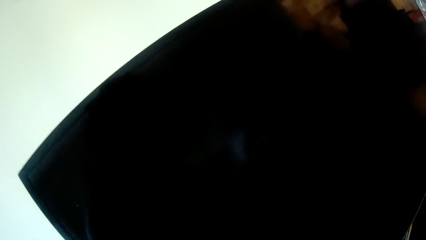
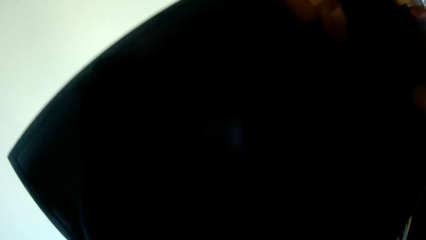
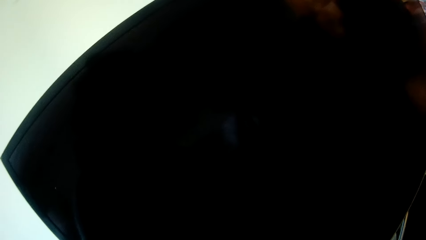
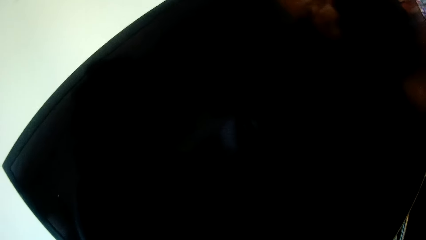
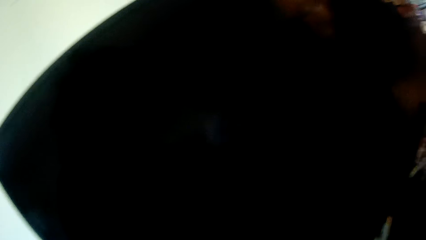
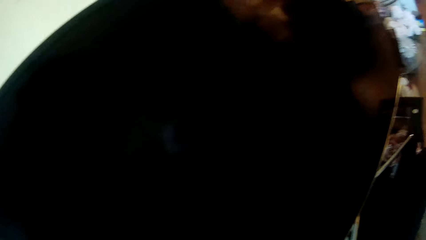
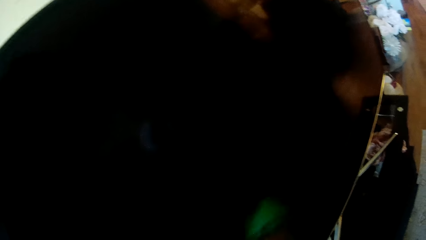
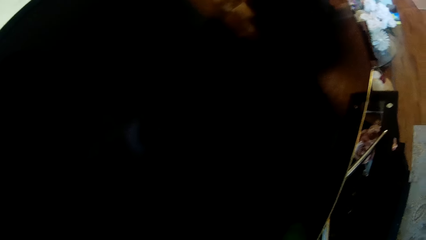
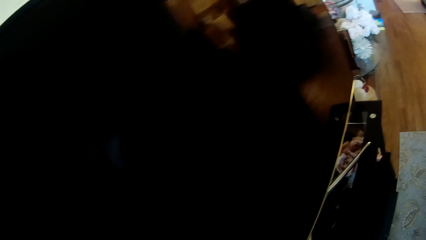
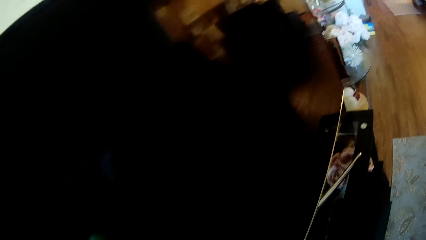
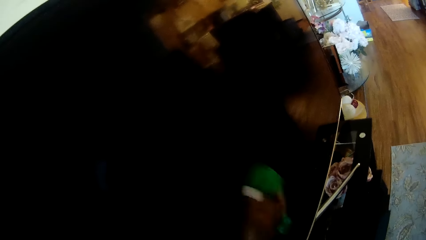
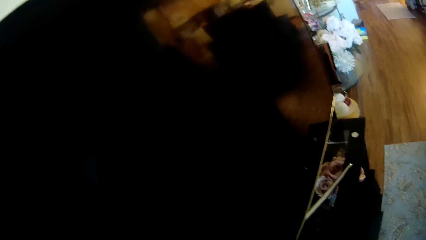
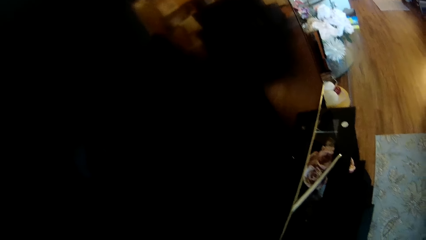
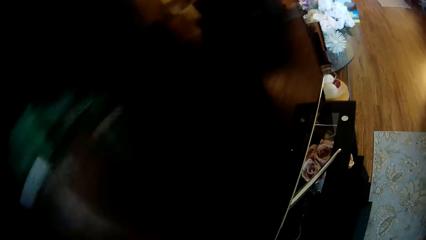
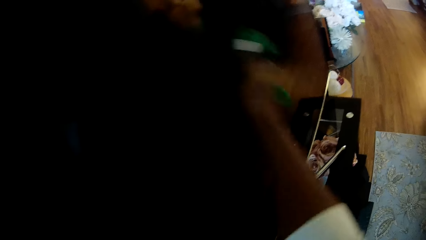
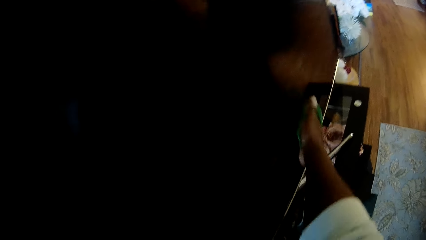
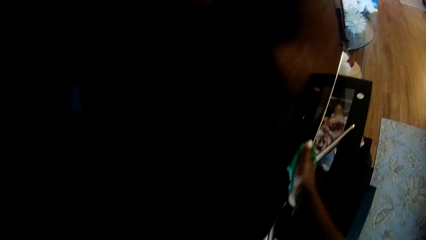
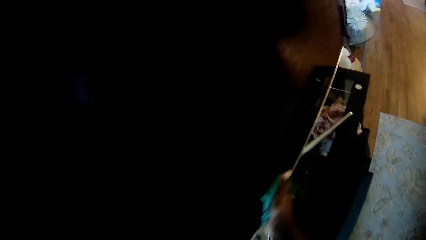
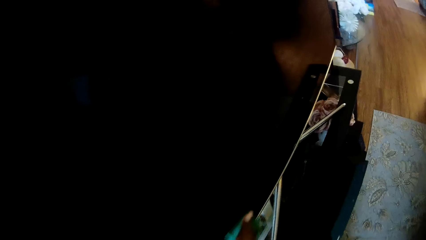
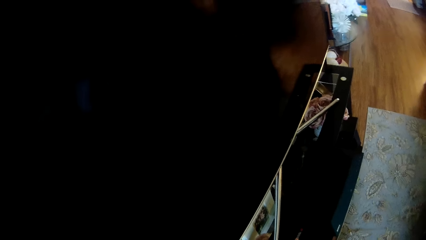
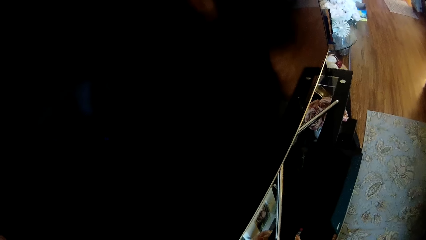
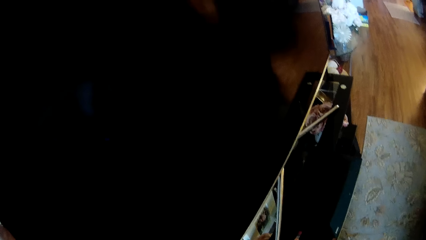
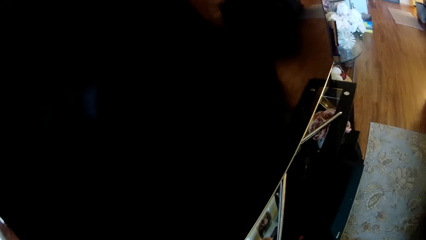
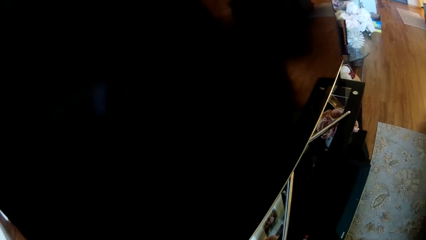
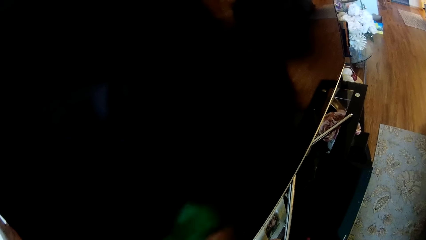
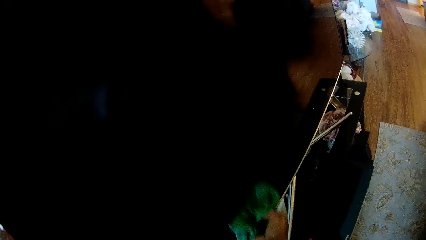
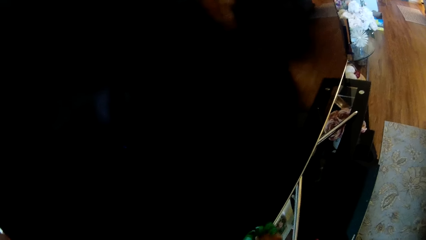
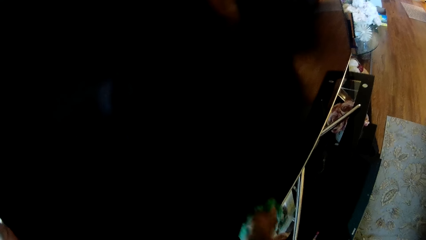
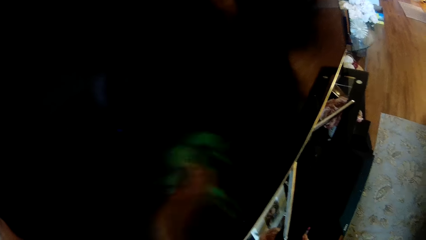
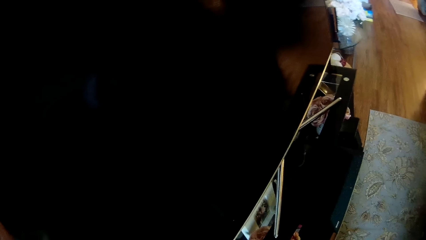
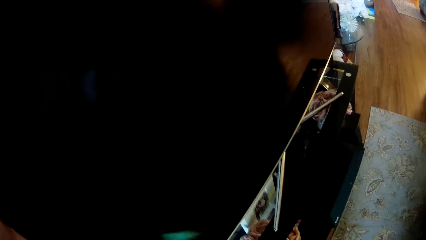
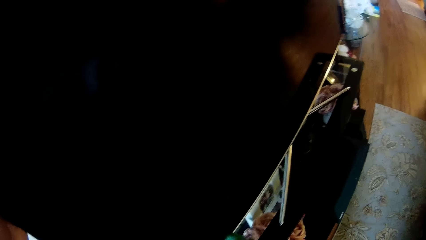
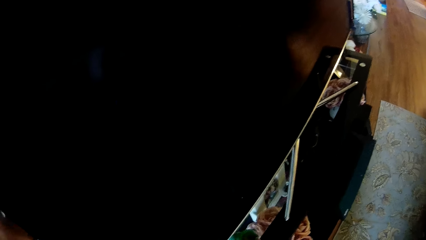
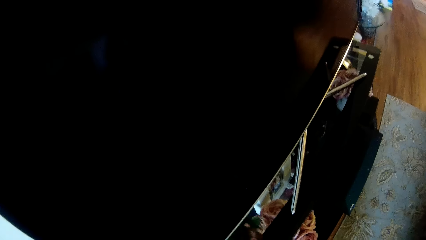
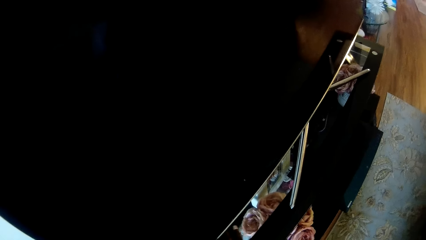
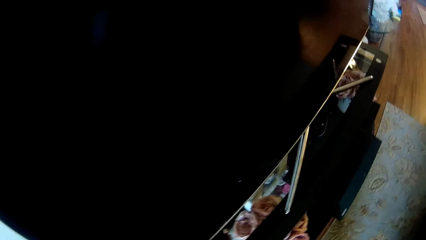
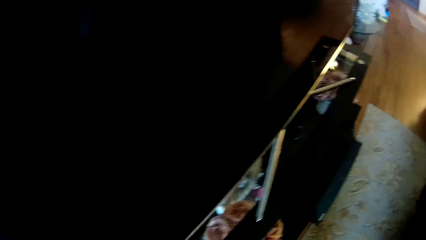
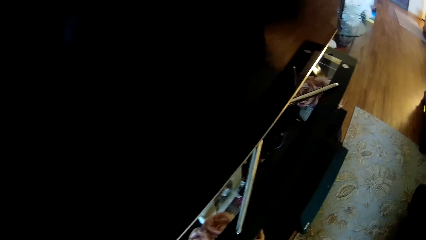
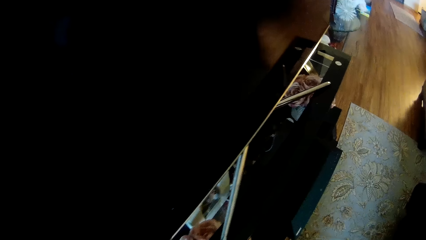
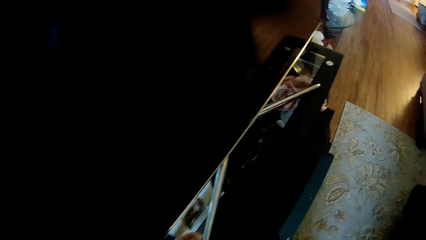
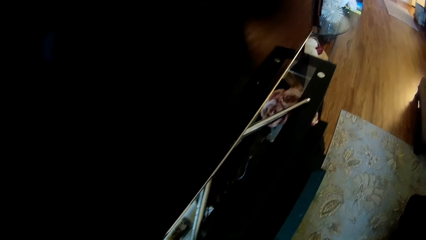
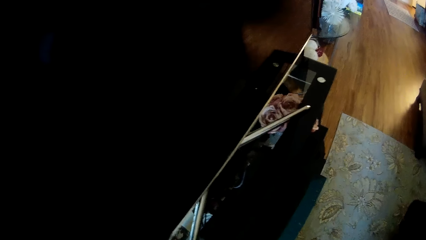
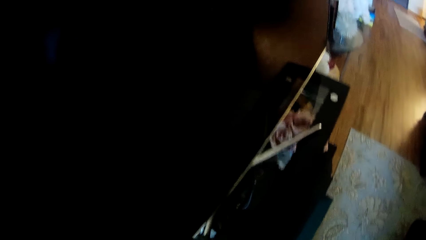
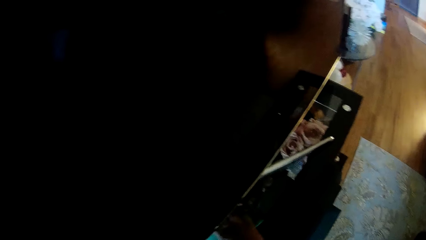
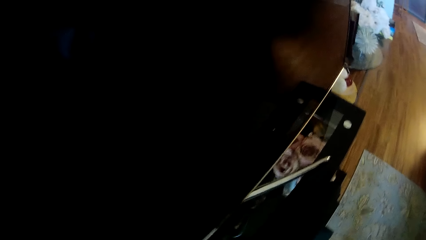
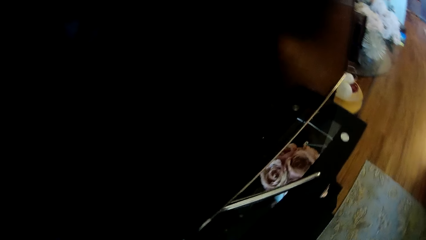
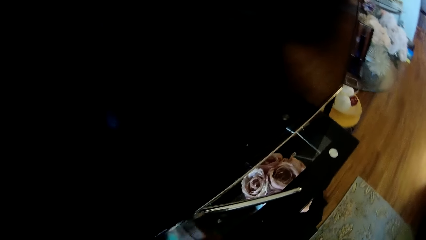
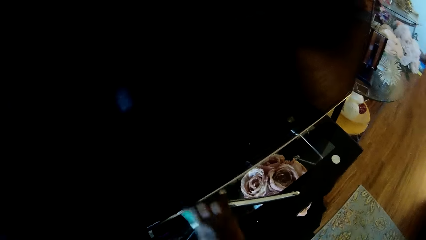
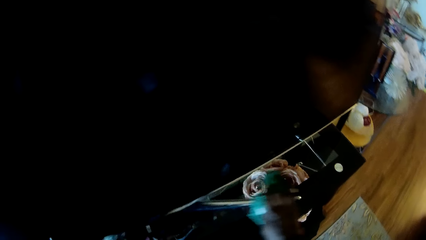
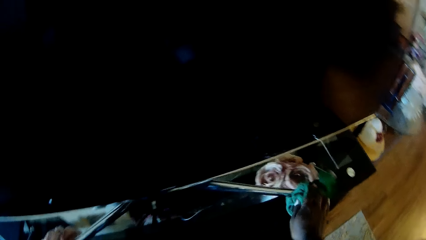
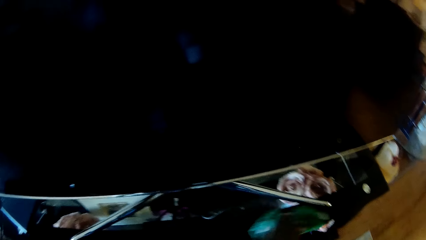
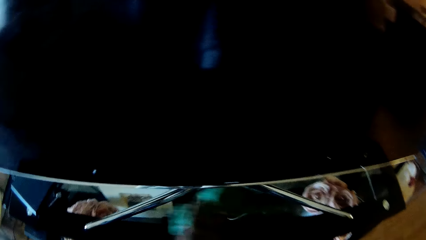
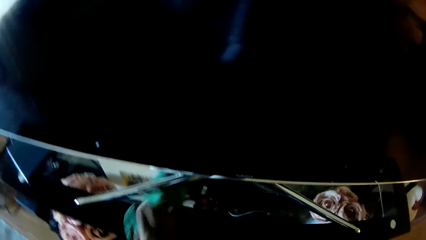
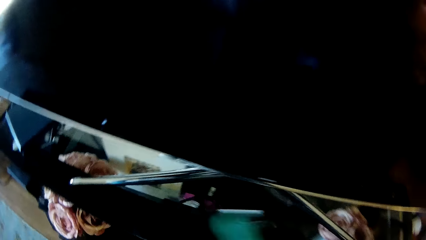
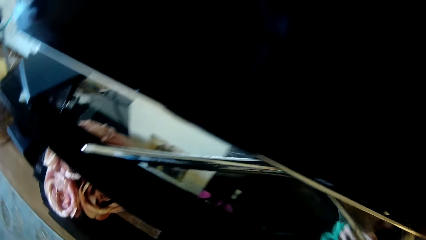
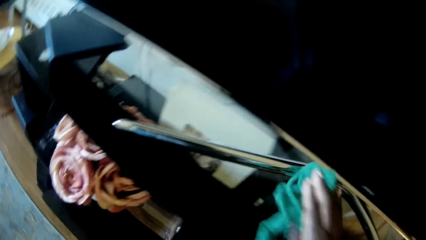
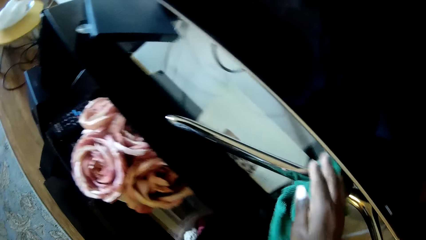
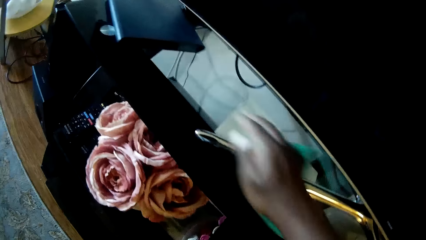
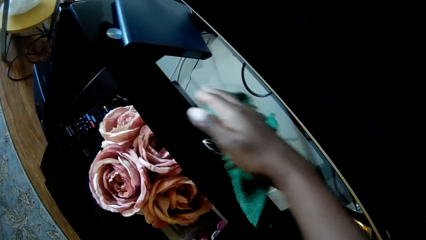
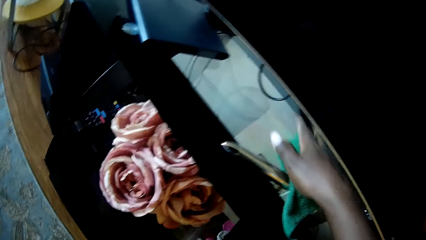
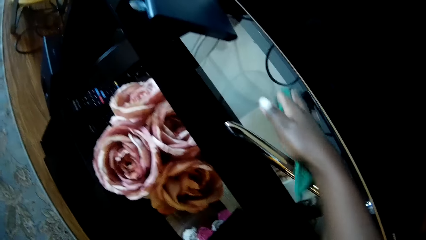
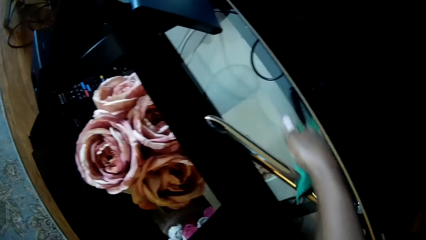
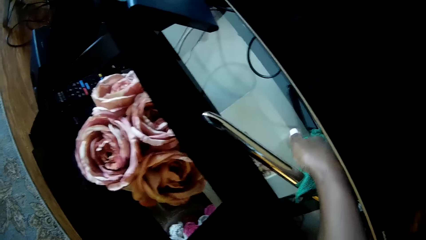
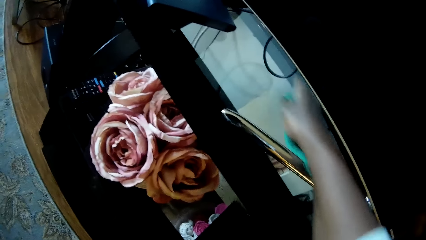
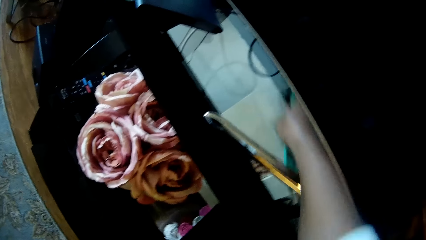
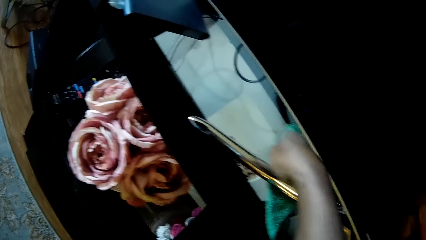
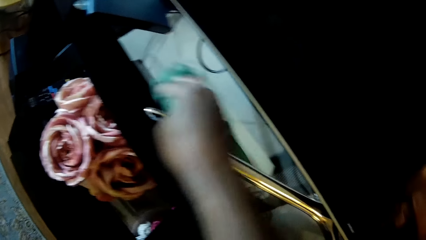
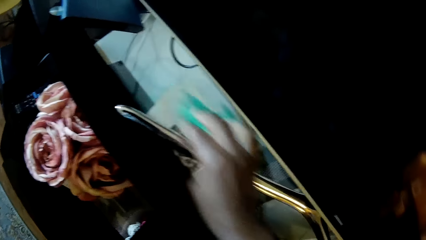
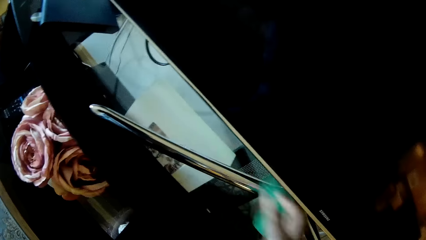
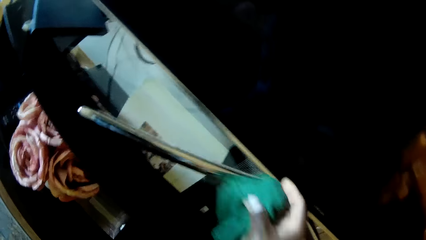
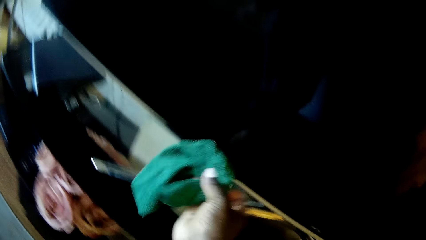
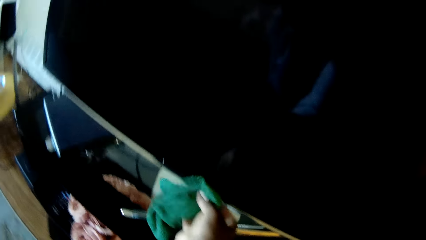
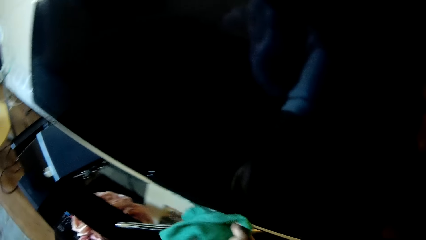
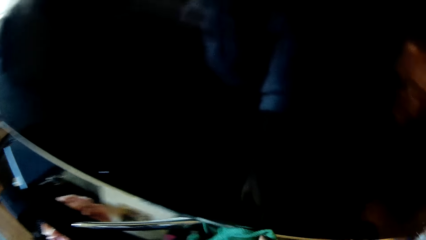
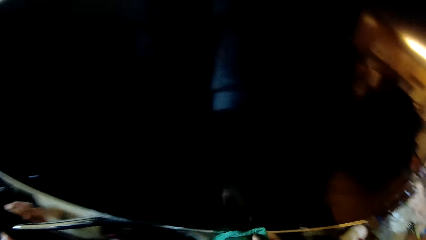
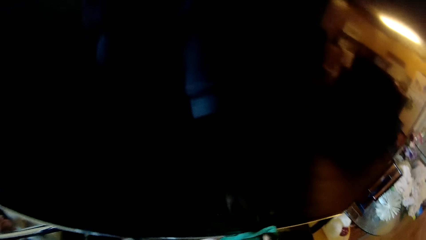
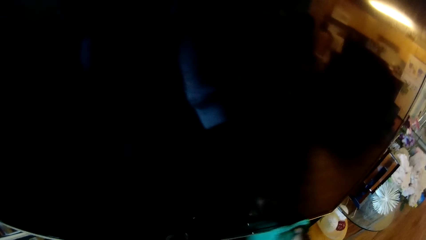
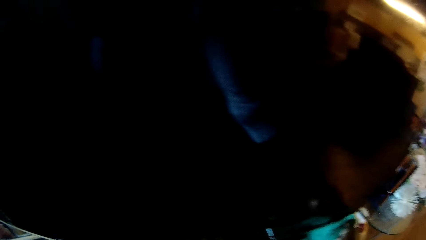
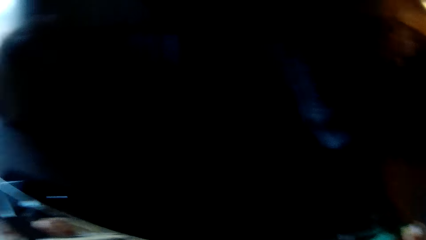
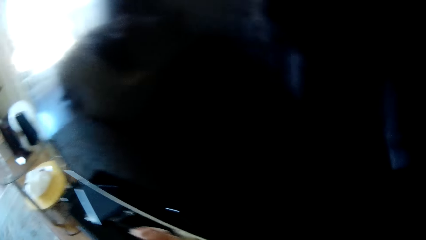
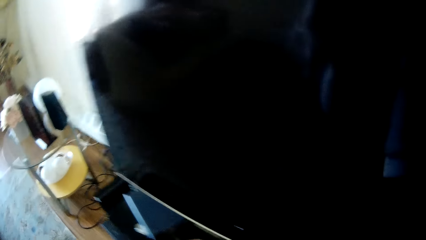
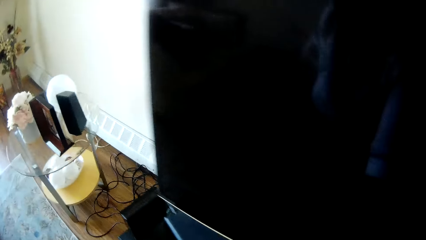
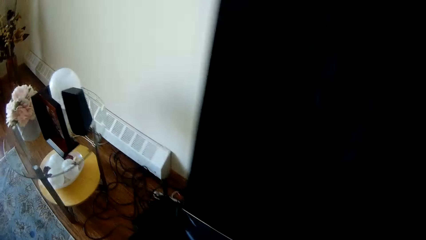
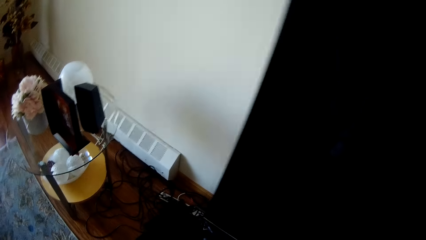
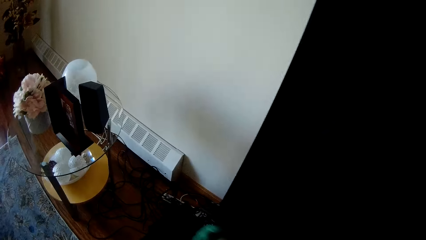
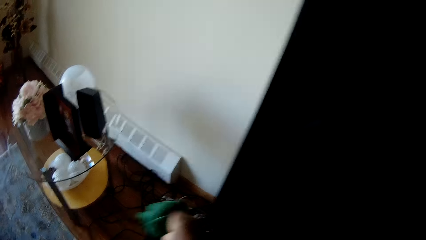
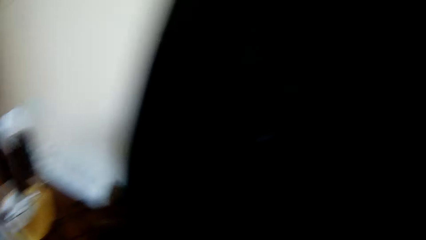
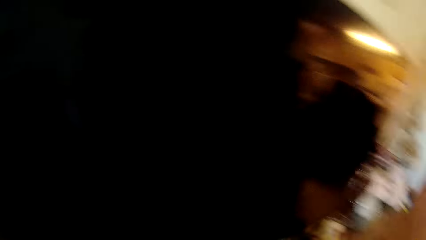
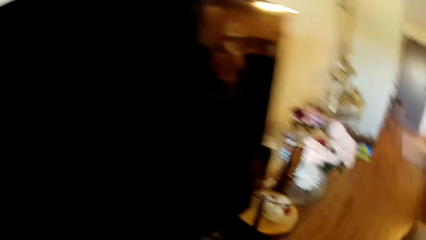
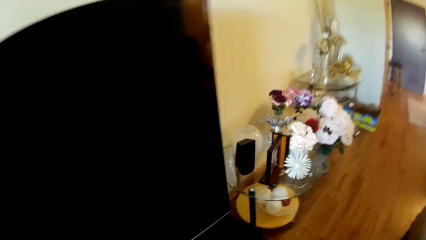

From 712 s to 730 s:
The camera wearer cleans the television stand with the napkin in her right hand. She wipes the television. She wipes the television stand. She cleans the television with the napkin in her right hand.
